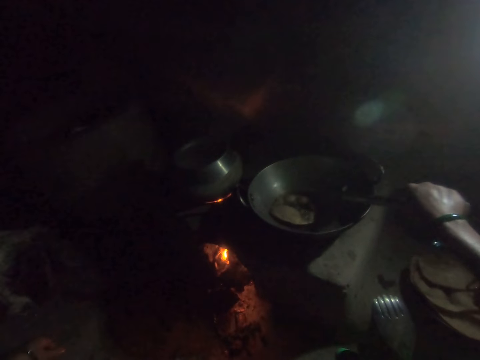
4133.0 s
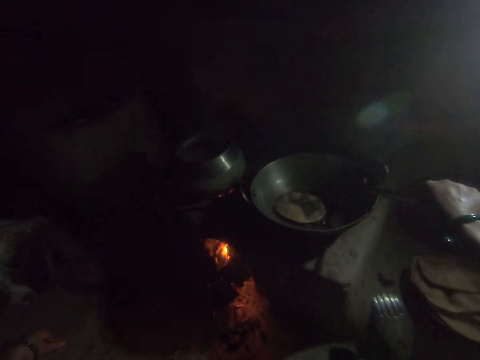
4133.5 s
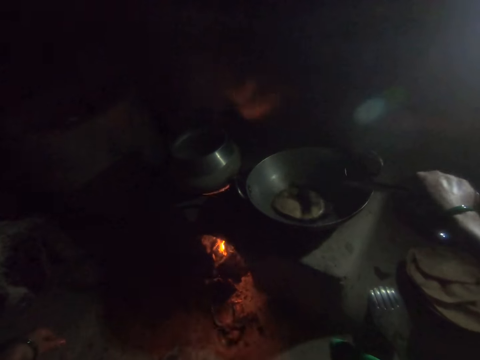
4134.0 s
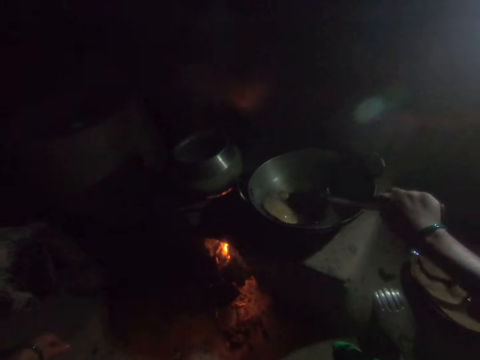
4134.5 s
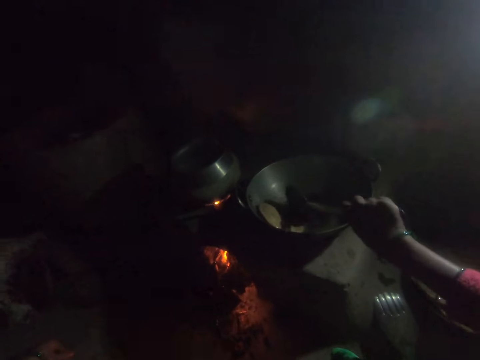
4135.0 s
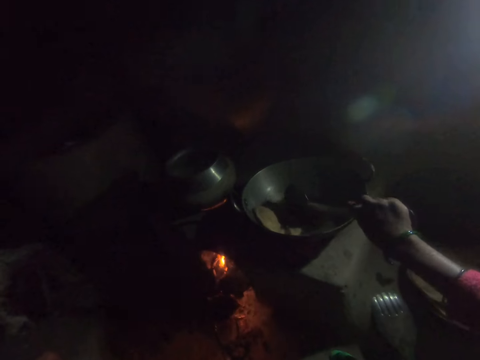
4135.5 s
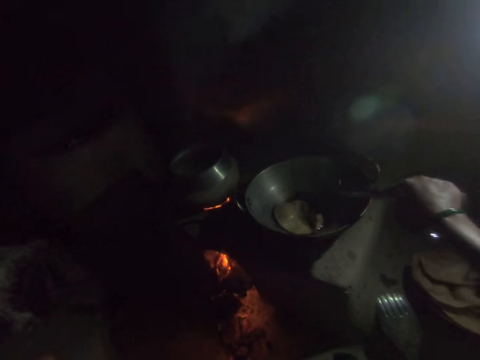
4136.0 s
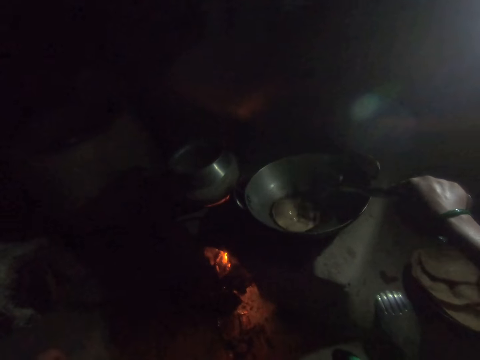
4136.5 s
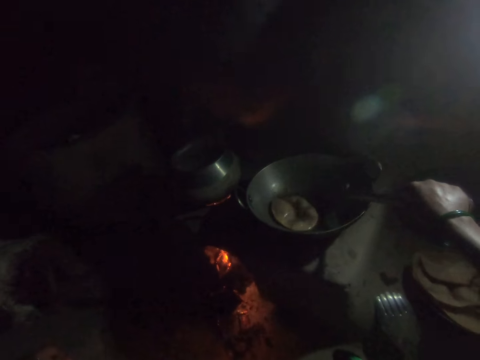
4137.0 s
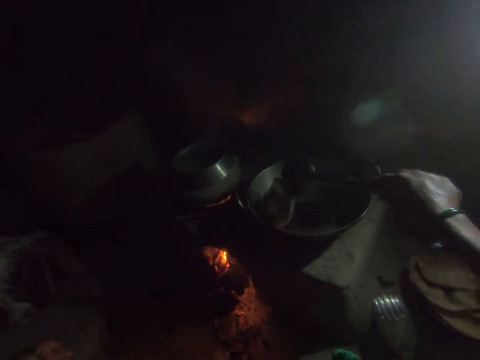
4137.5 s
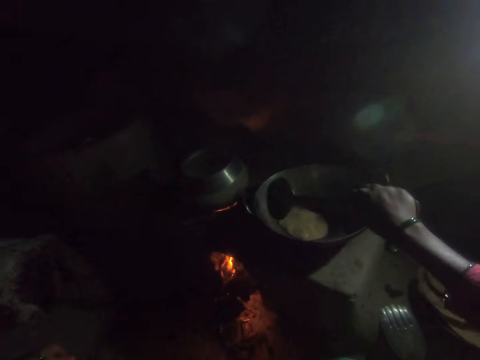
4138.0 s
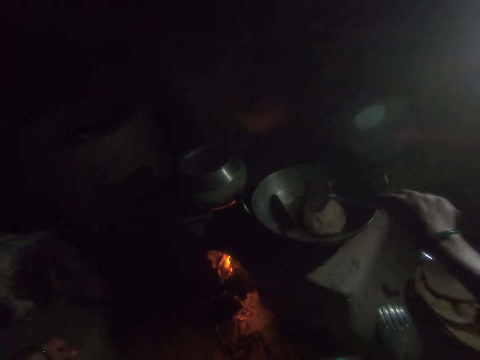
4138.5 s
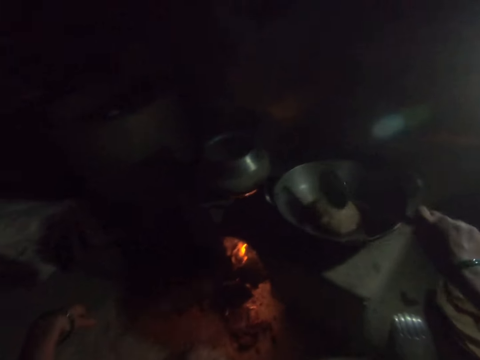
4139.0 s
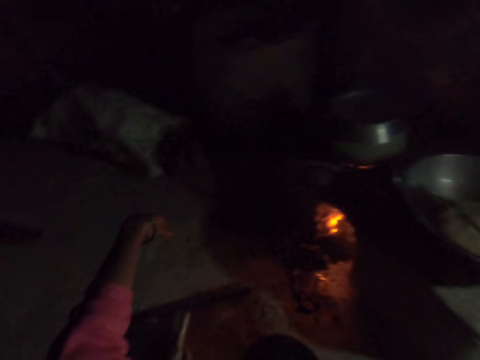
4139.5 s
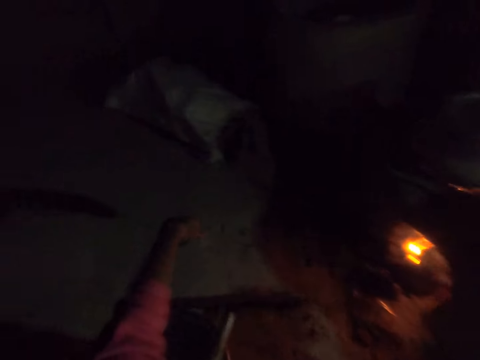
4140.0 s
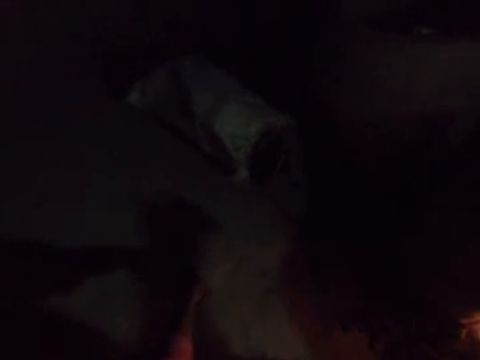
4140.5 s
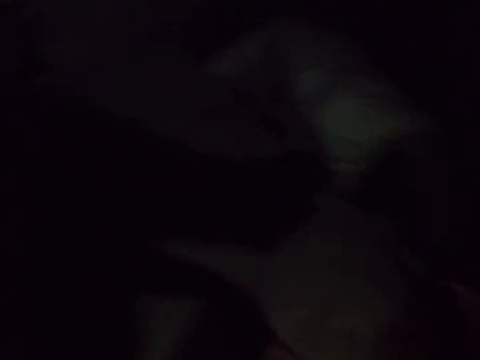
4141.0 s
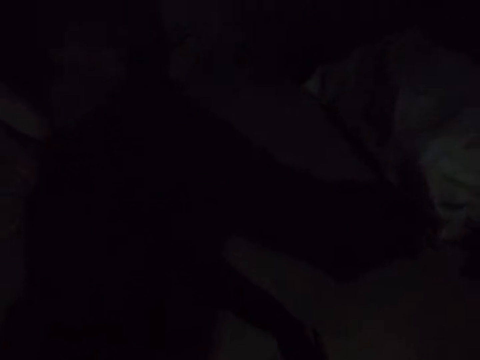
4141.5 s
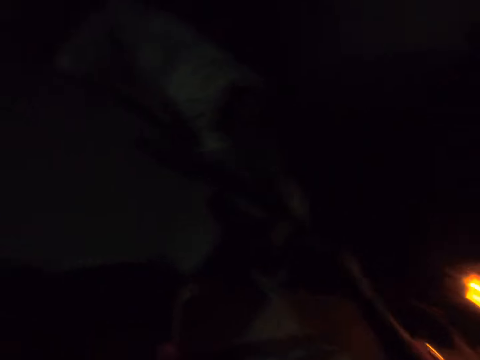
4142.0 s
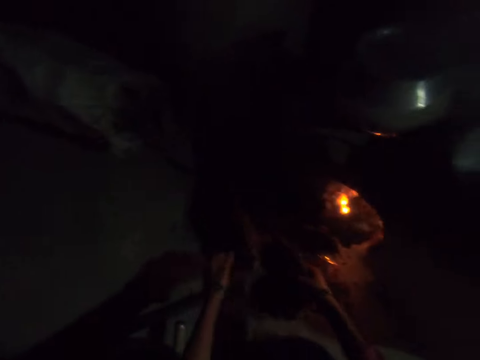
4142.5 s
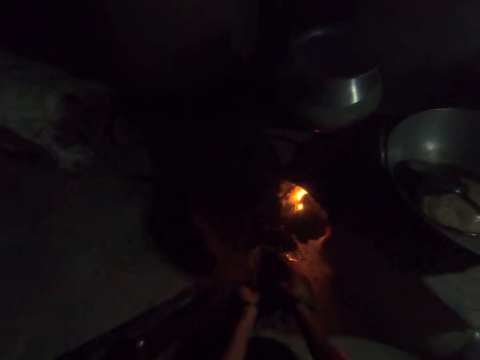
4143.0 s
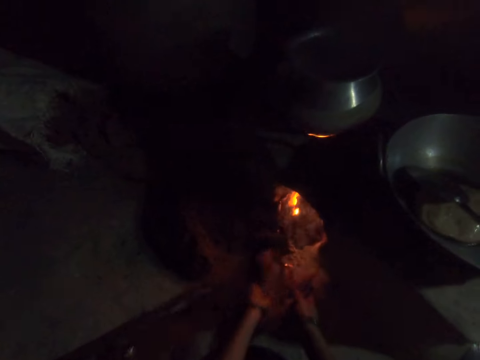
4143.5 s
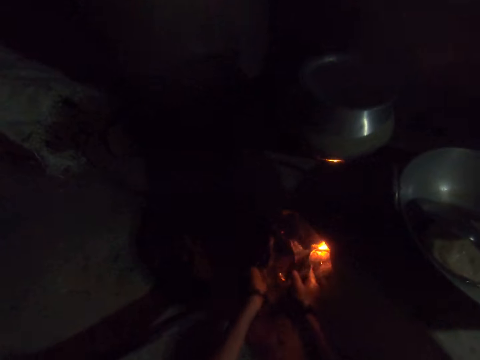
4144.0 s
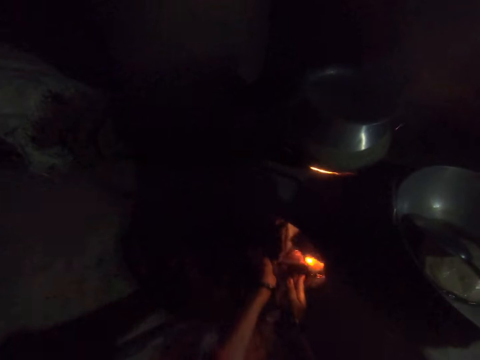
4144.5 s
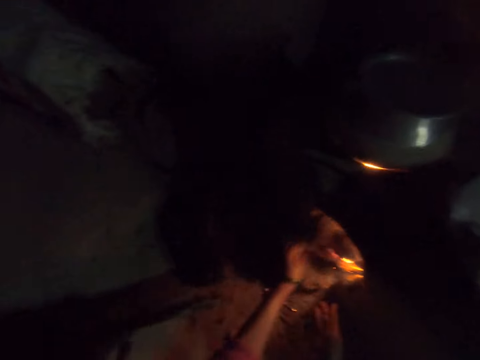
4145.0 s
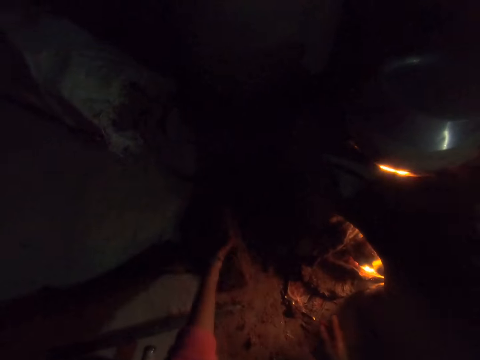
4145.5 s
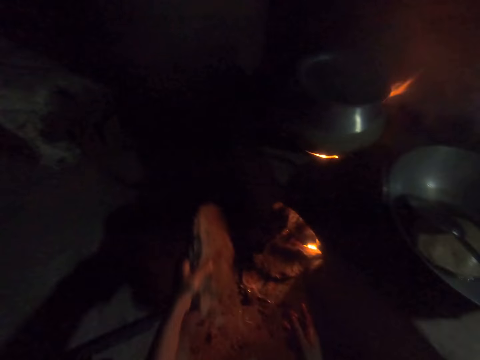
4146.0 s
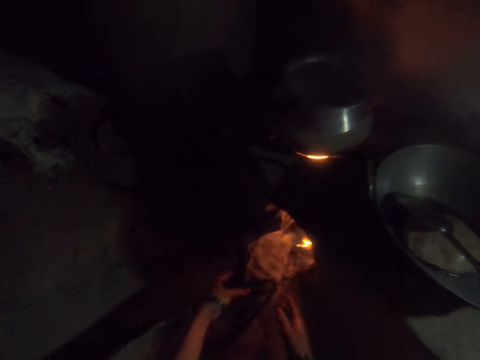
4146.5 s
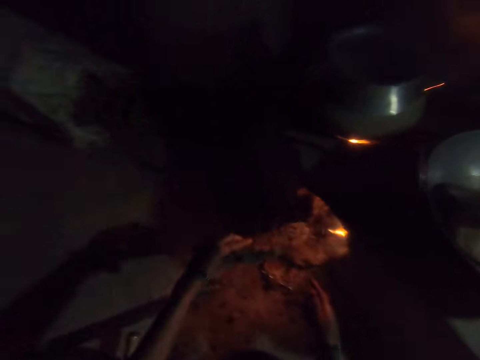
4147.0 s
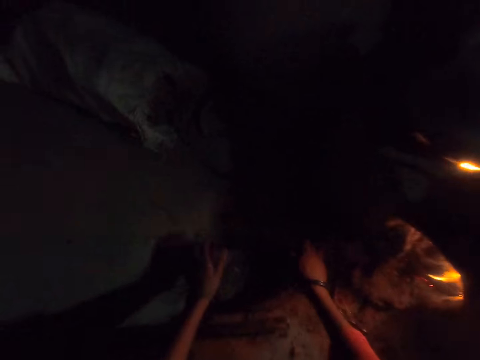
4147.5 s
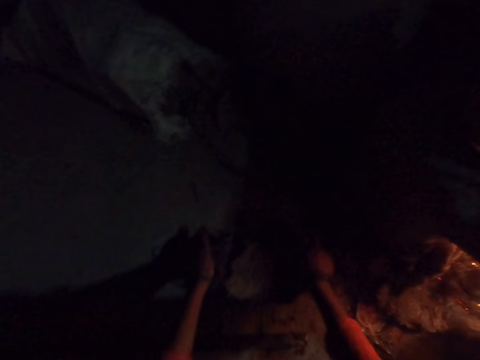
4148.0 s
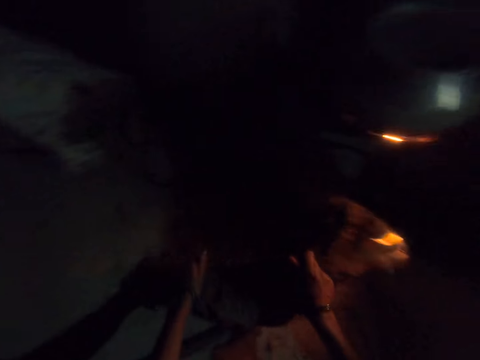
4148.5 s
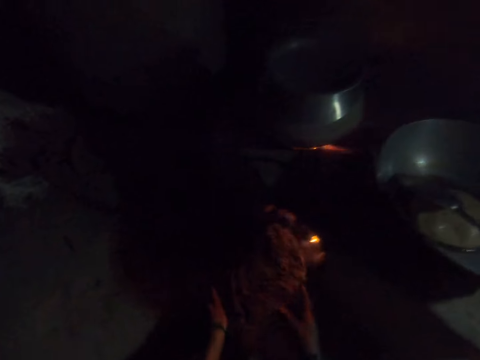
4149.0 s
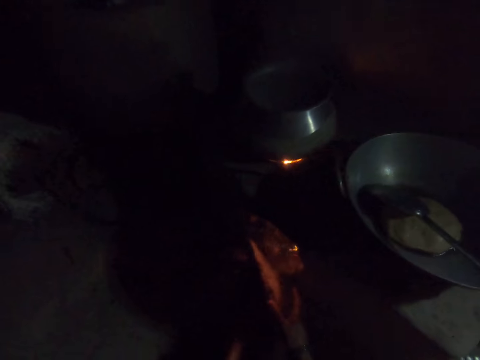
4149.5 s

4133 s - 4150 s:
The camera wearer flips flat bread in a pan with a spatula. She adjusts the flat bread in the pan with the spatula and puts down the spatula in the pan. She moves around a kitchen. She fits wood into the fire burner with both her hands. She adjusts charcoal in a fire place. She picks up wood from the floor with her left hand and fits the wood into the fire burner. She moves charcoal on the floor. She breaks the wood on the floor with both her hands.

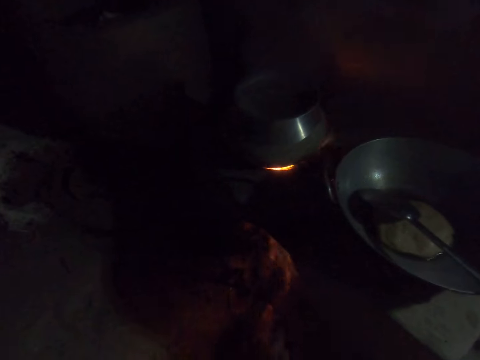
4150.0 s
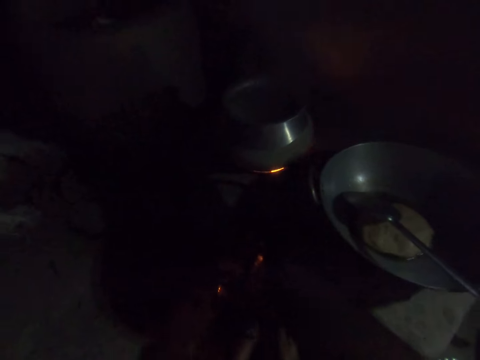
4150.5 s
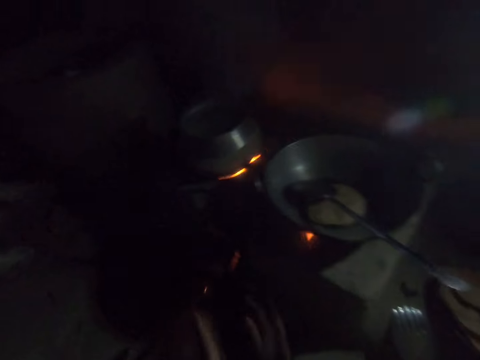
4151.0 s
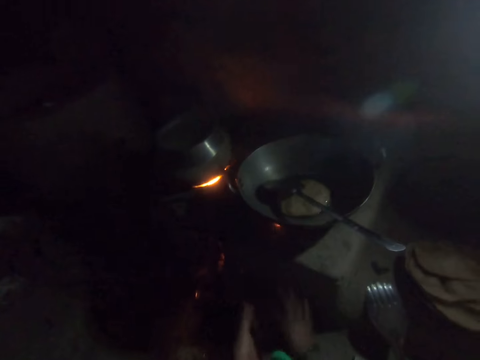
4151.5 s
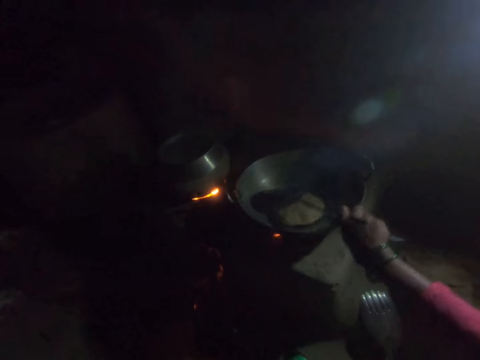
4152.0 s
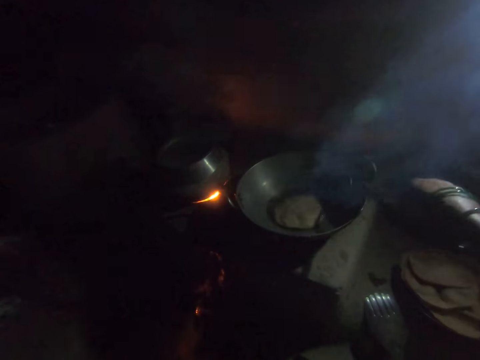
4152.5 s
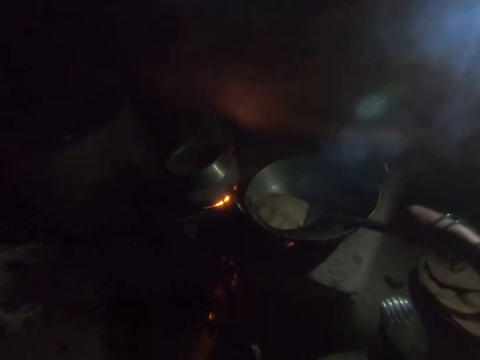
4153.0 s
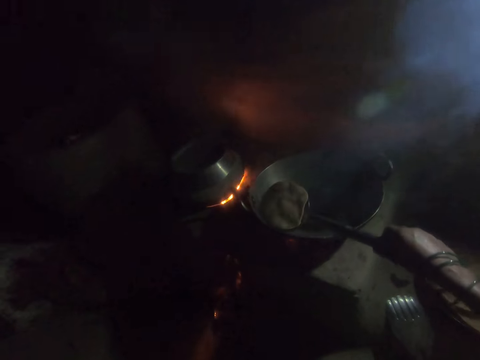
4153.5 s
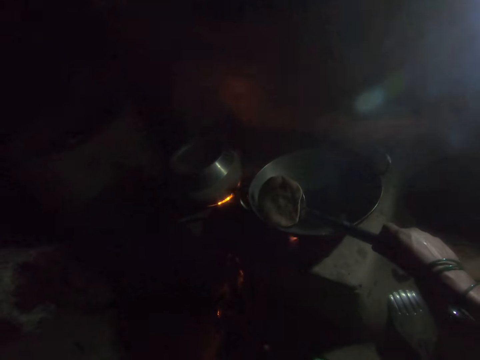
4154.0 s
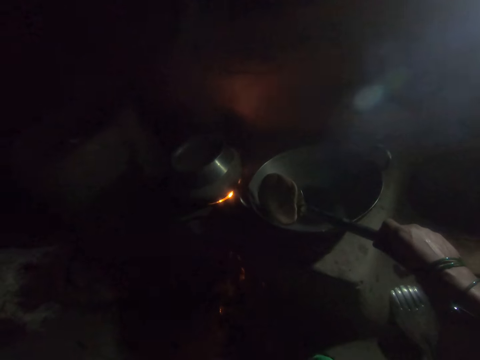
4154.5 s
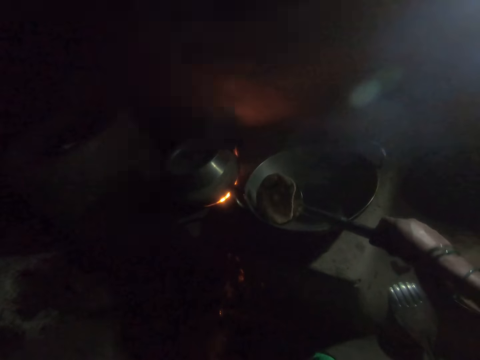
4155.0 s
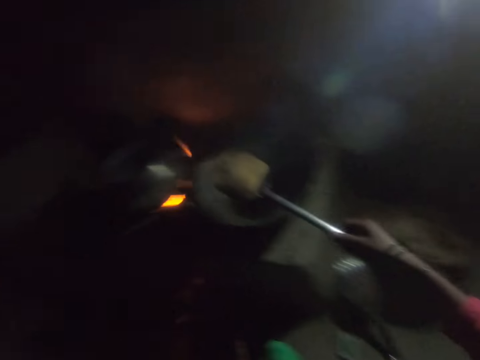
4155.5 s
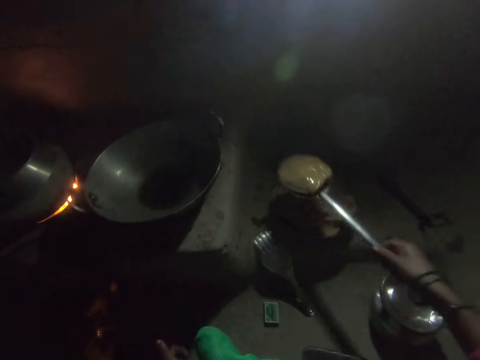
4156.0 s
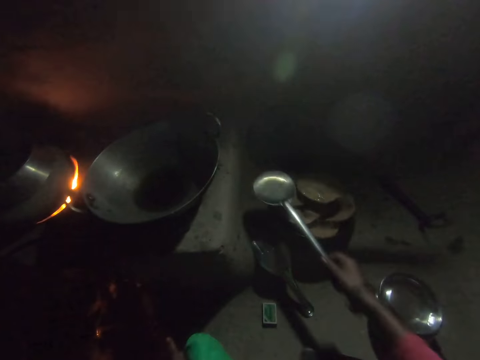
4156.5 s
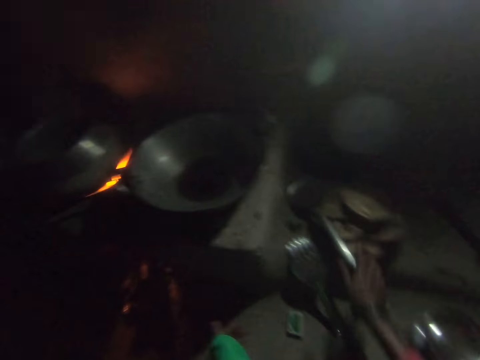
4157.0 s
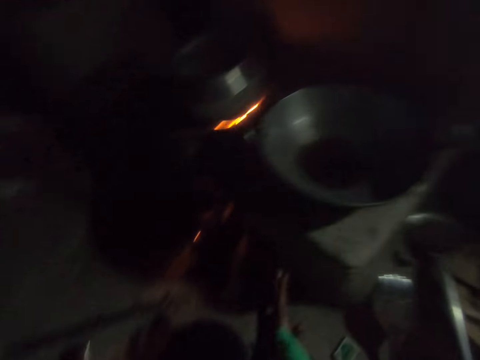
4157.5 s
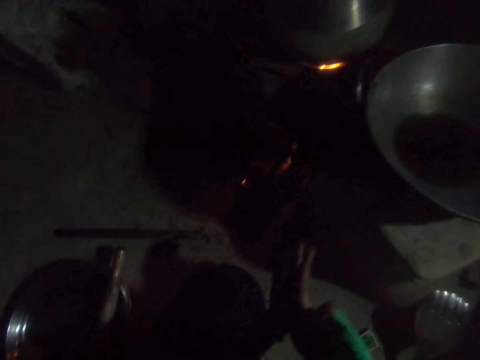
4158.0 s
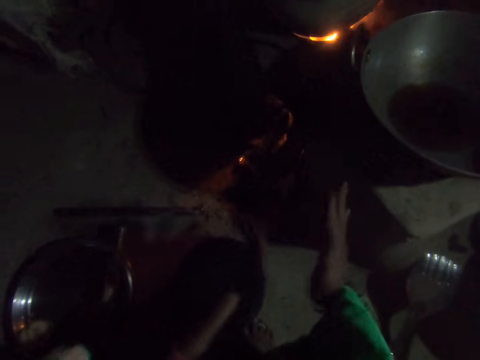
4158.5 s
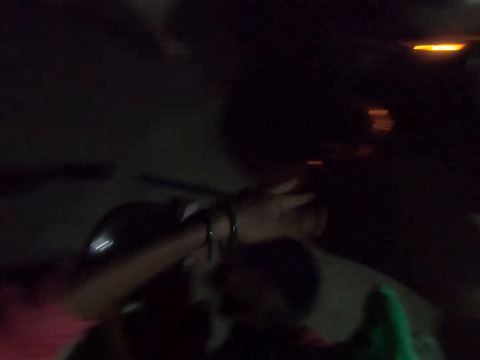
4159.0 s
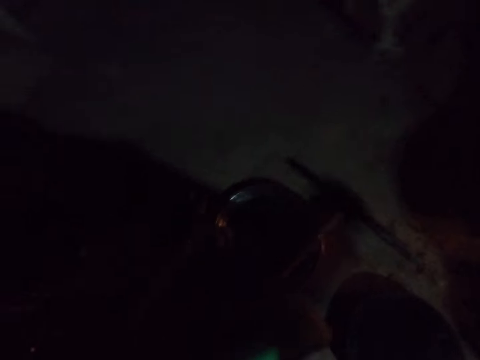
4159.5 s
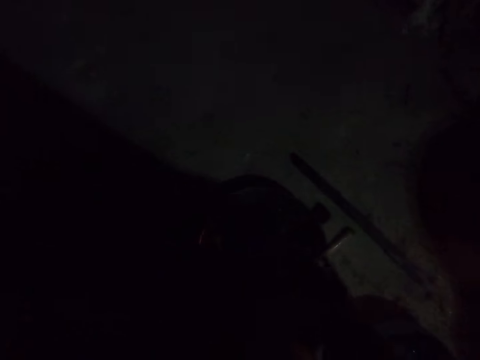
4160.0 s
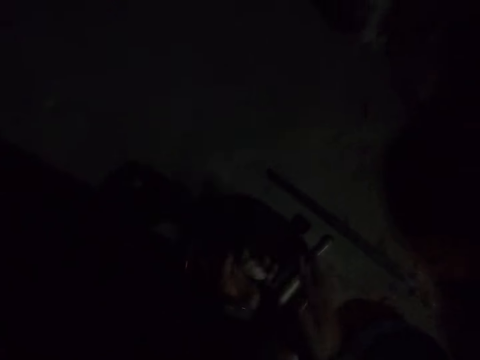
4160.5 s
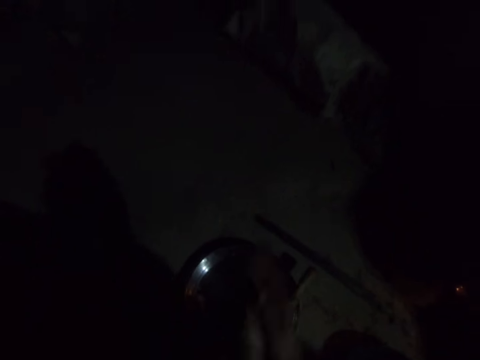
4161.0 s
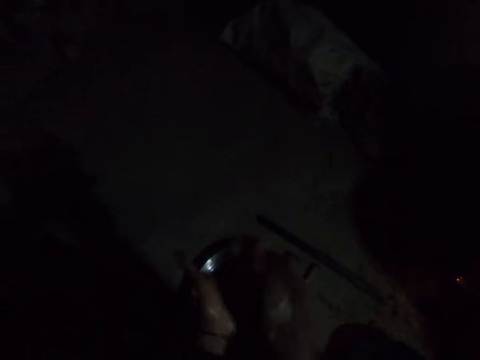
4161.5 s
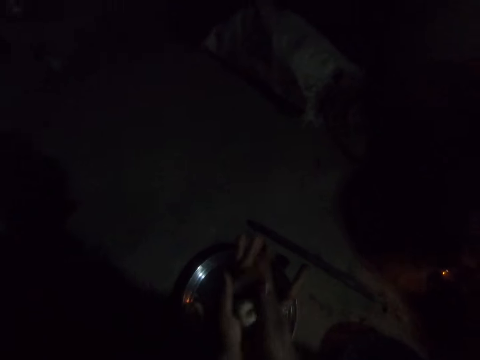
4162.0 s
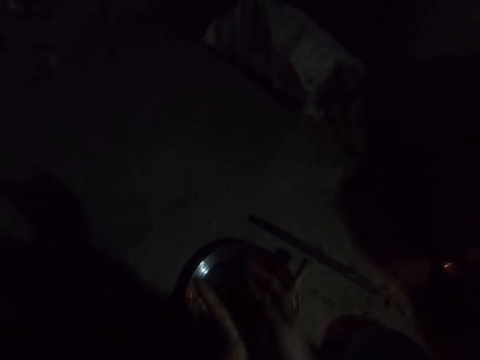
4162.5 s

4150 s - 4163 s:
The camera wearer fits wood into the fire burner with both her hands. She rubs her hands together. She adjusts flat bread in a pan with a spatula. She picks out the fried dough from the frying pan with the spoon in her right hand. She places the fried dough on the plate and places the spoon on the plate. She rubs her hands together. She picks up dough from a bowl and rolls the dough with both her hands.
